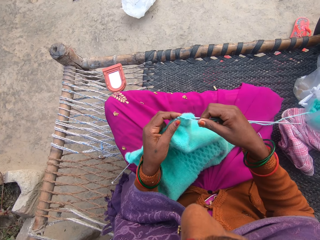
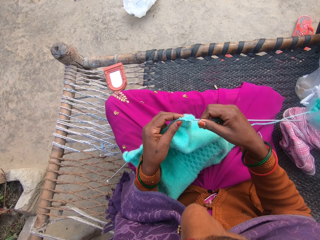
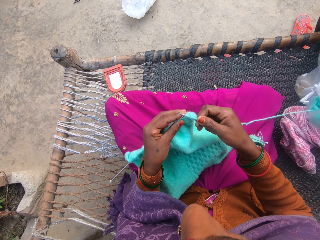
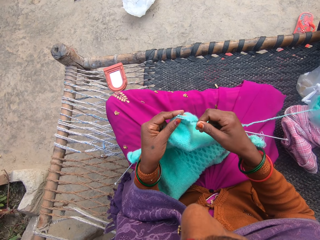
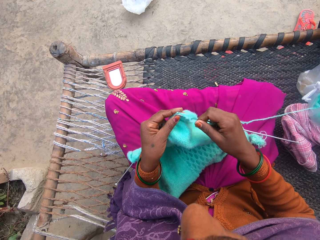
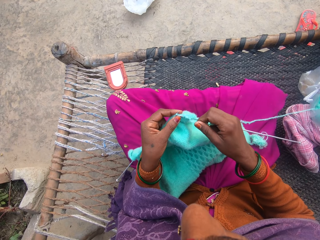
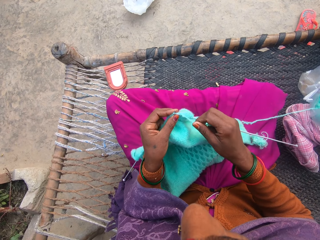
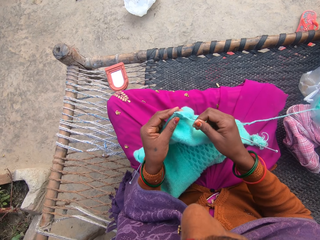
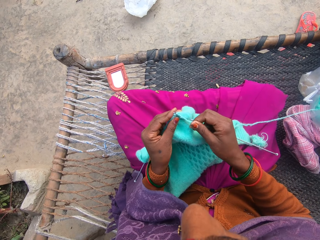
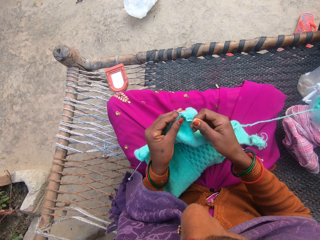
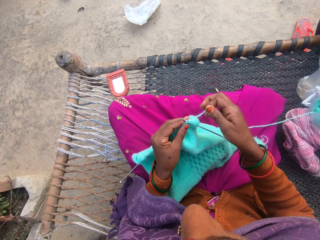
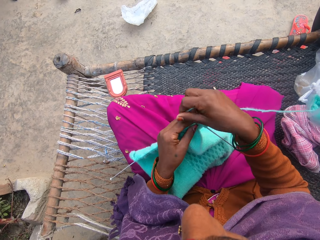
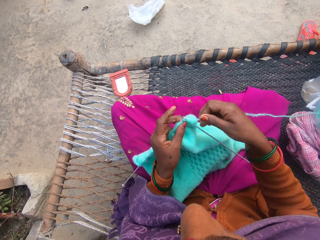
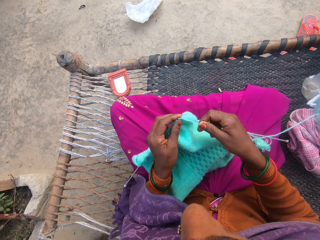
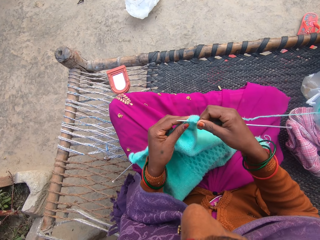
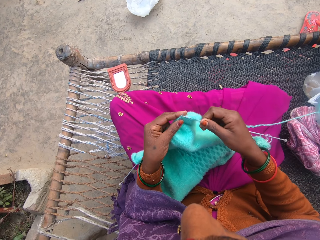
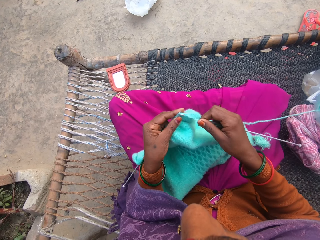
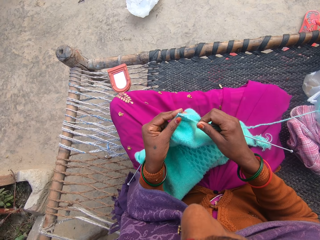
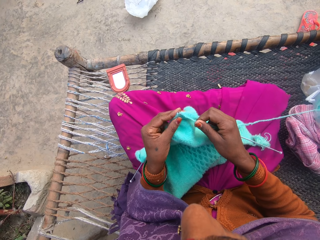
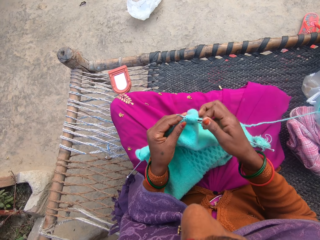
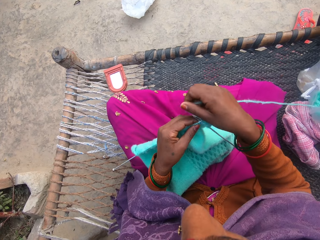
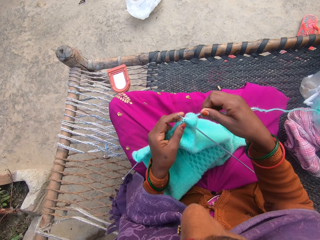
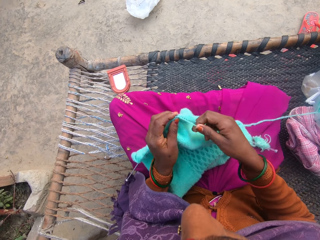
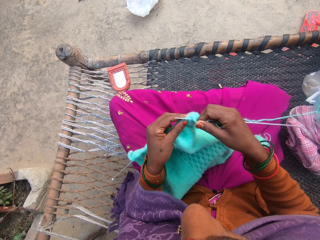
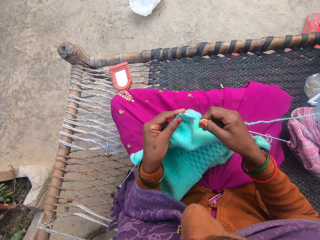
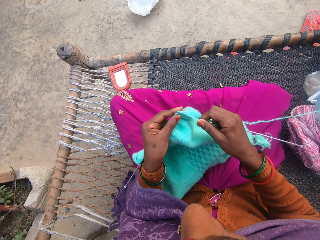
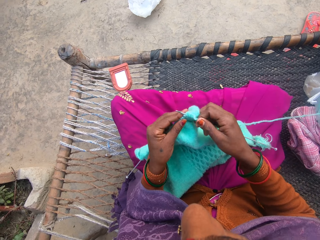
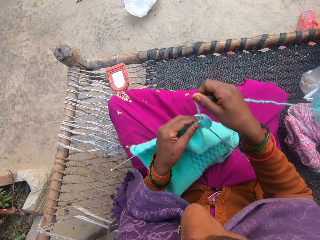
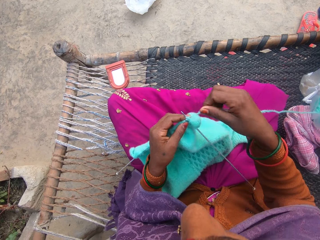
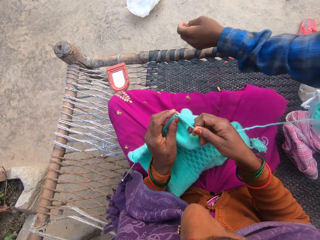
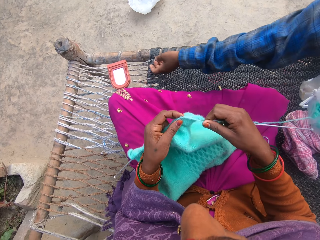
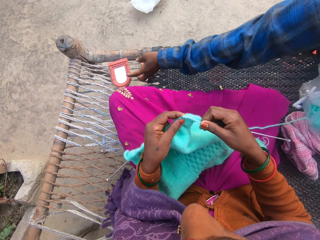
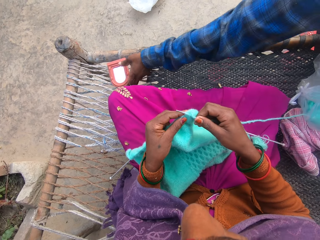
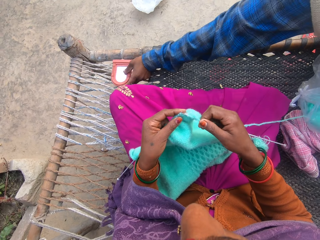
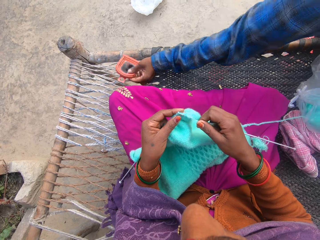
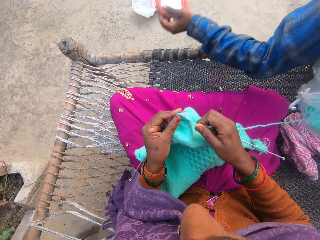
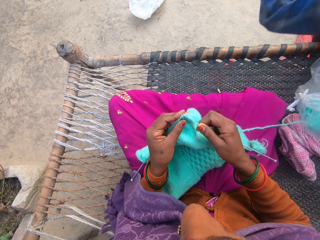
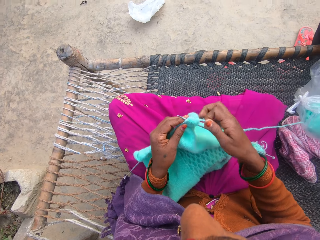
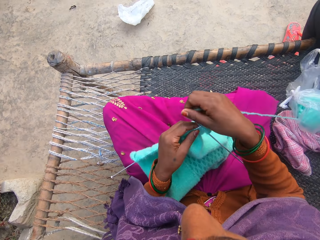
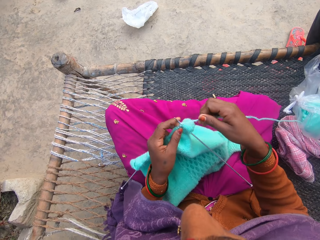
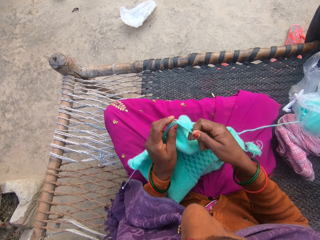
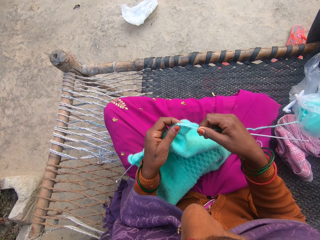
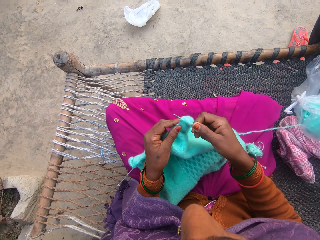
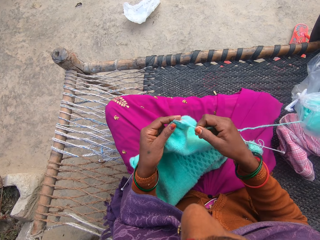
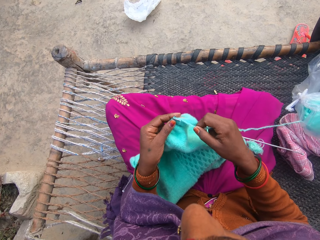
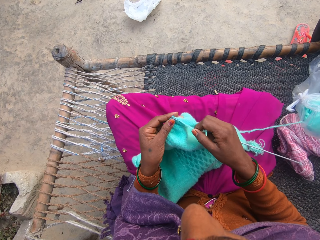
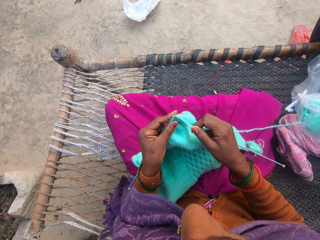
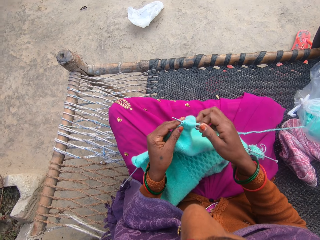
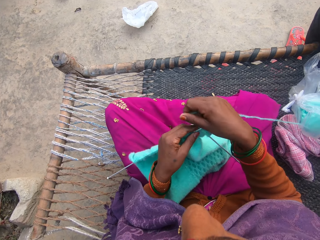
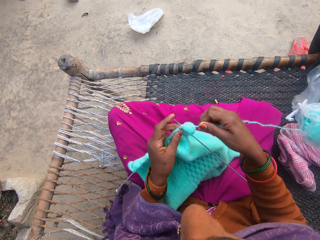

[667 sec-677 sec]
A man picks up the hand mirror on the cane chair with his left hand. The camera wearer knits the scarf.

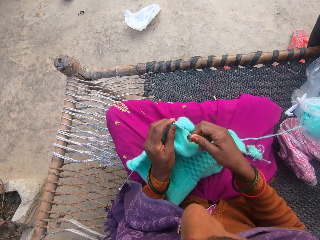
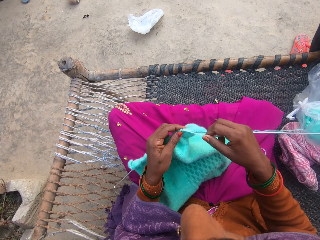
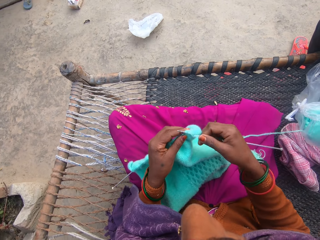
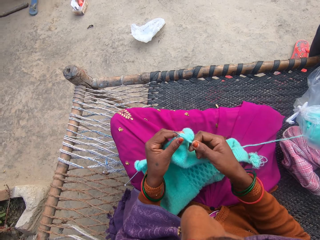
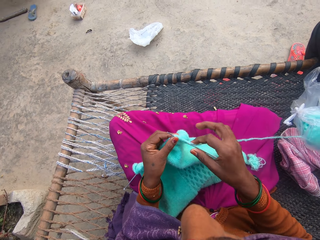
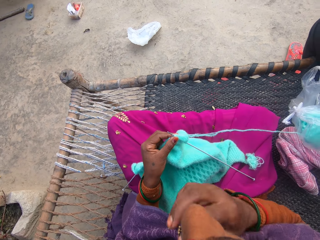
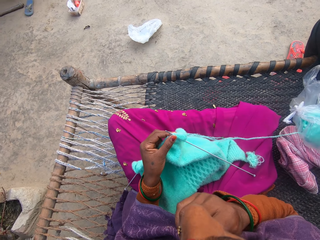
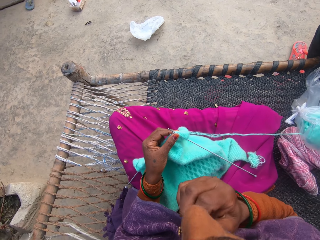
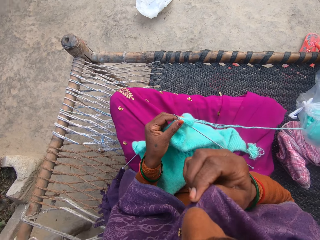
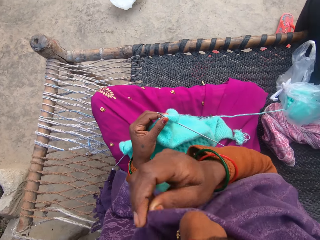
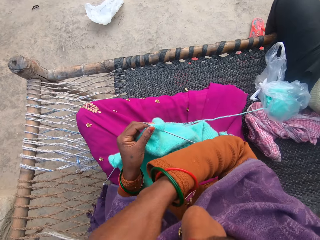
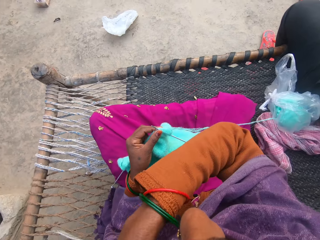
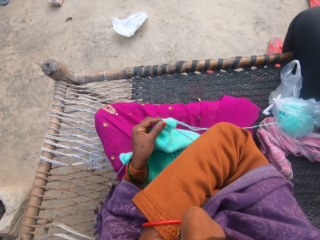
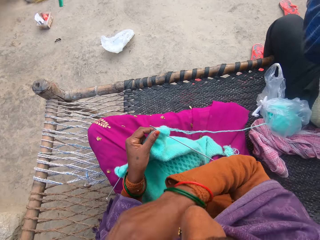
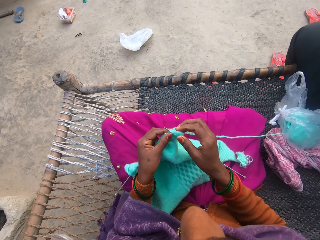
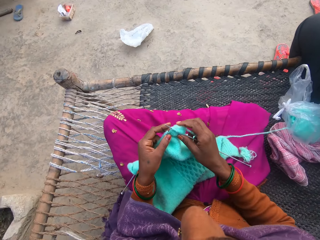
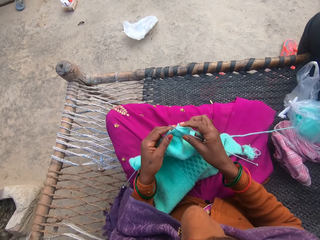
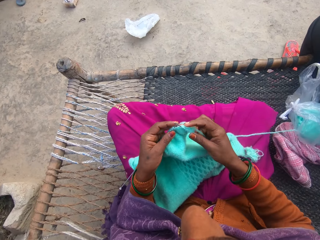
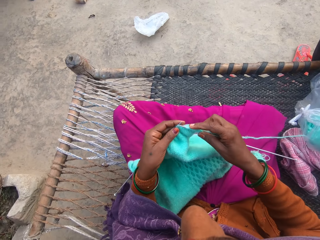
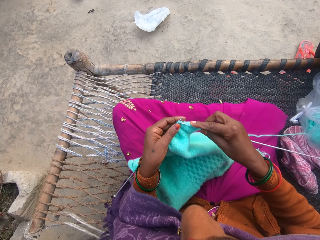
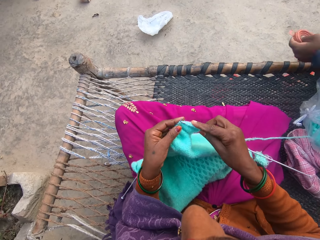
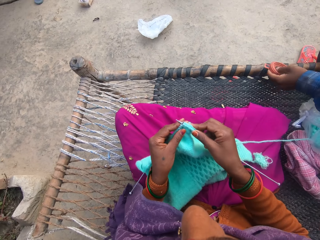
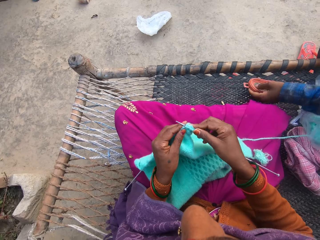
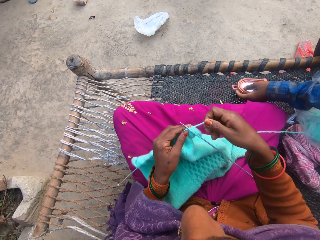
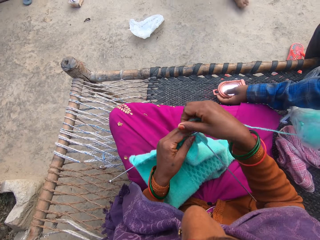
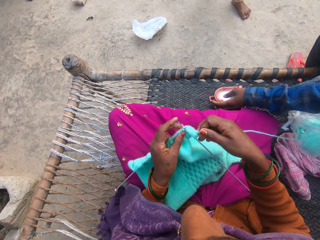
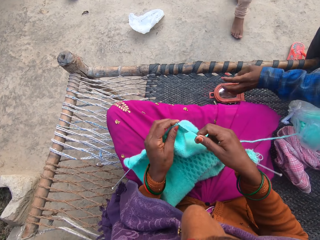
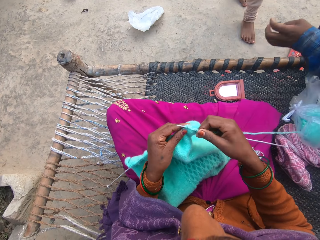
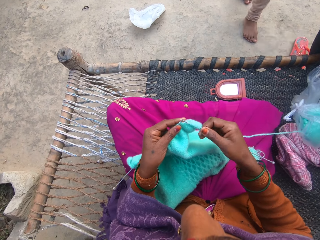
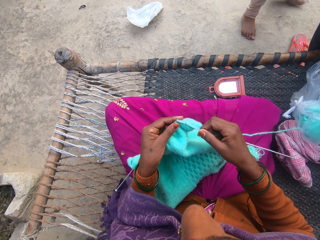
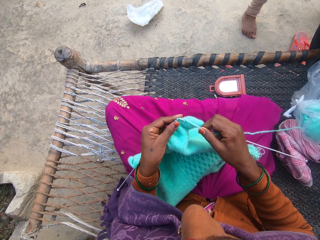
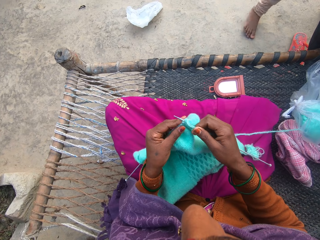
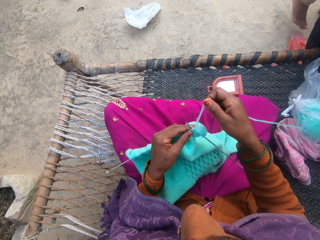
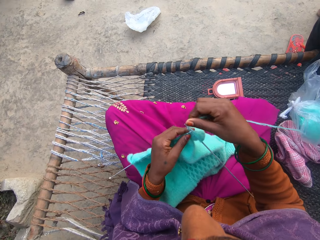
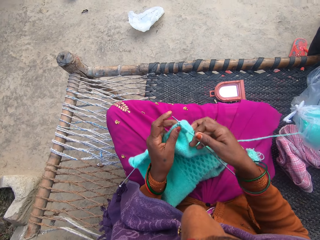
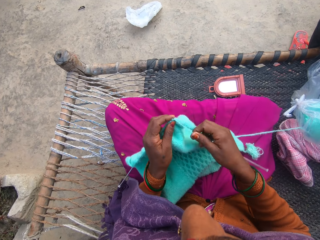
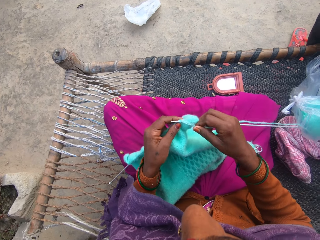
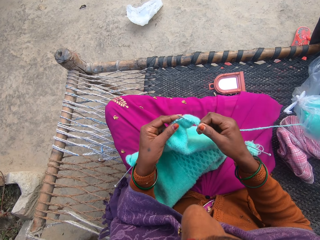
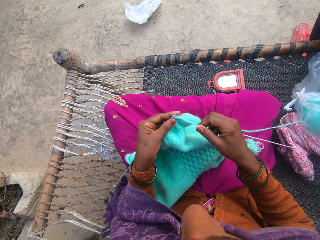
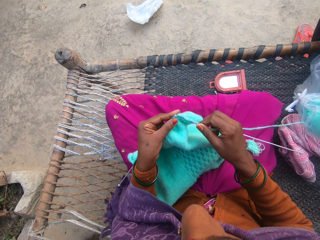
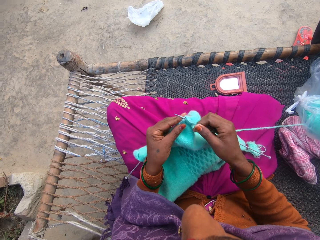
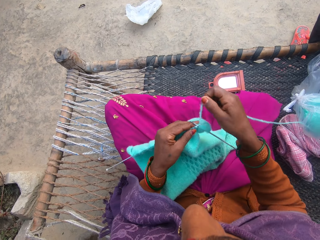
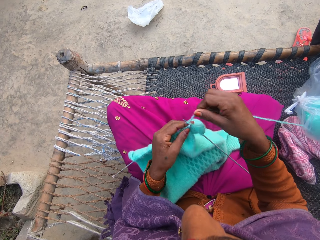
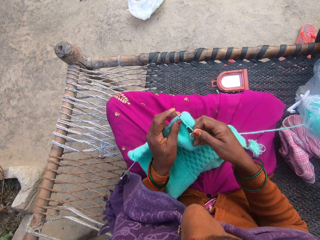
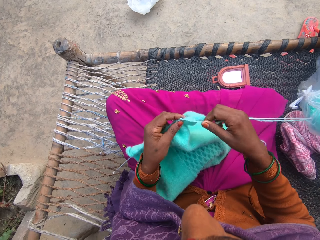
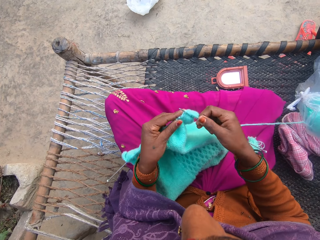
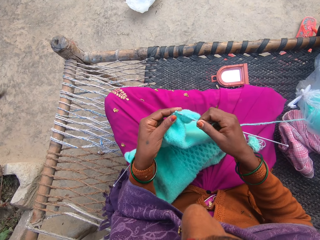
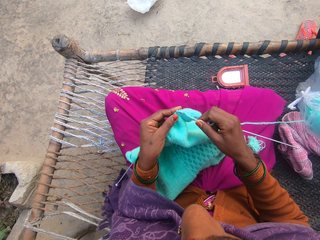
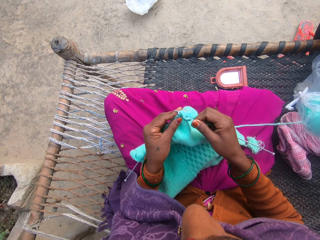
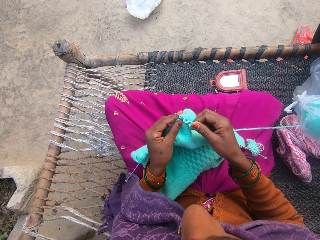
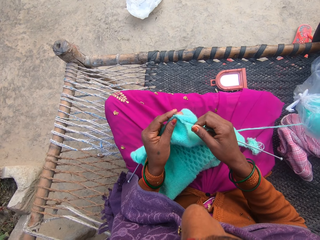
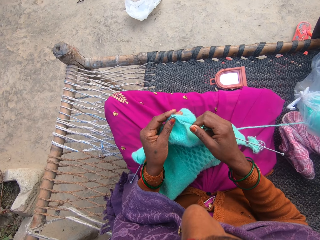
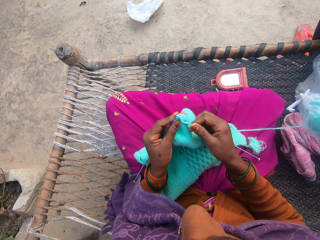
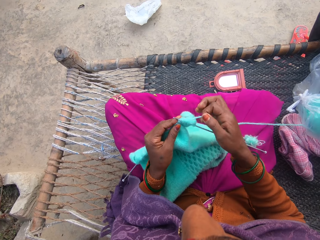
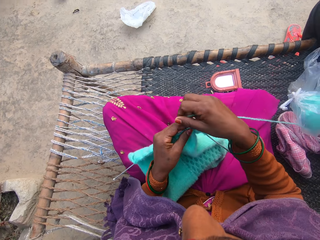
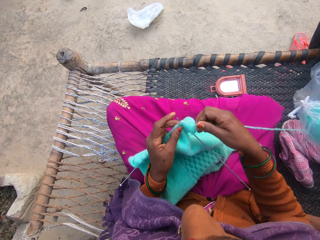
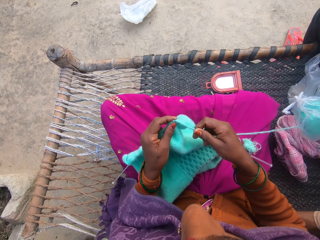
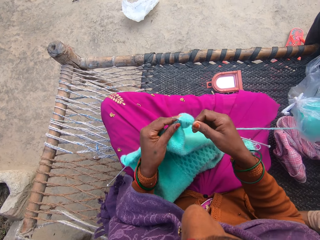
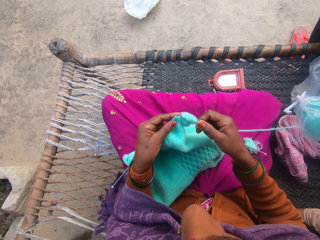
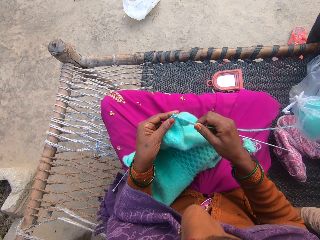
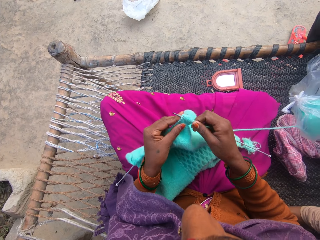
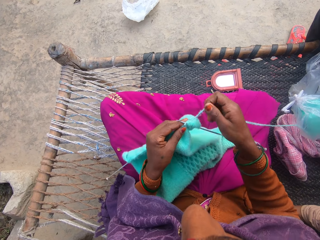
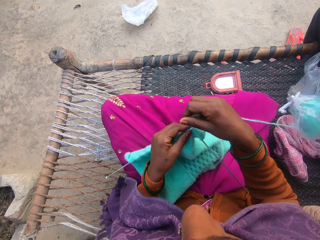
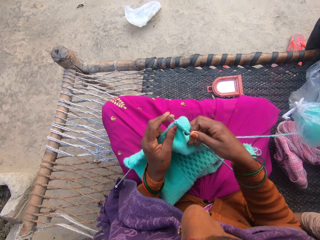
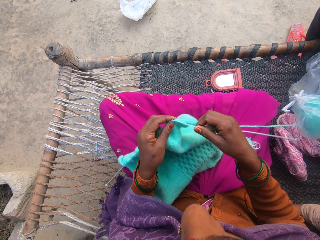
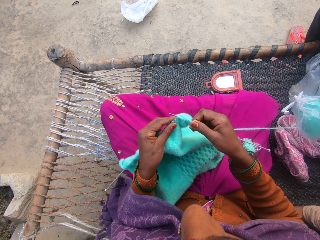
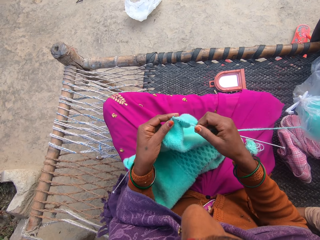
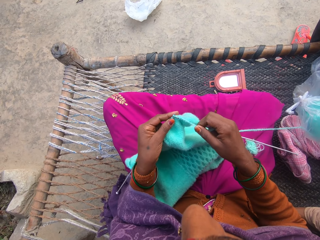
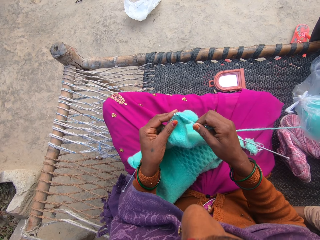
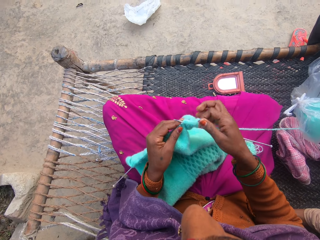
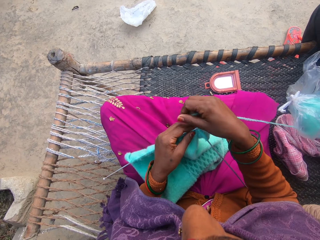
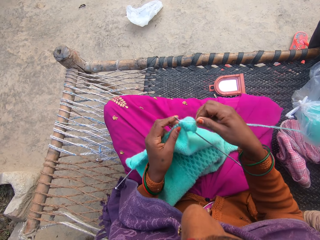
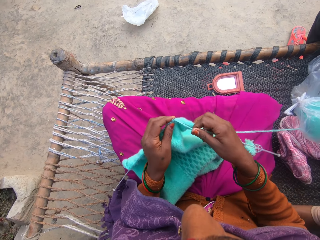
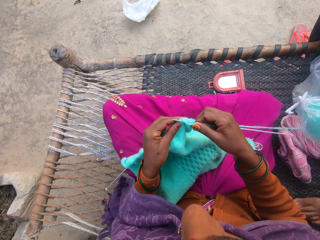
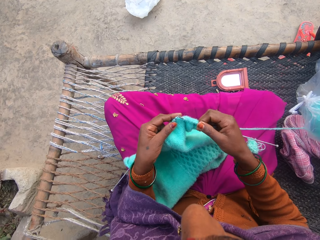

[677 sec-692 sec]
The camera wearer moves the cloth. They knit the scarf. A man drops the hand mirror on the cane chair with his left hand. A lady steps forward. The camera wearer knits the scarf.
